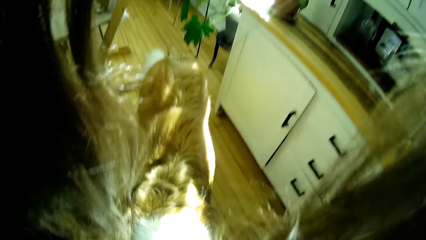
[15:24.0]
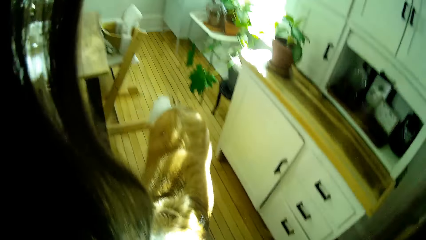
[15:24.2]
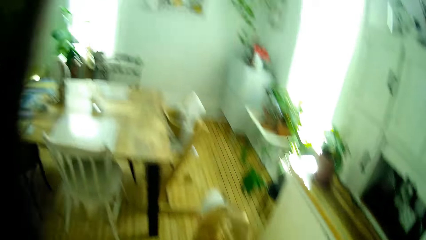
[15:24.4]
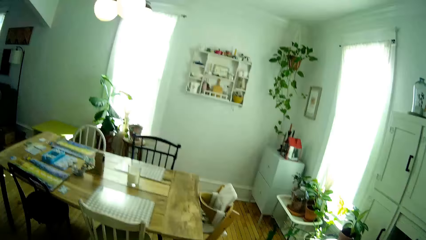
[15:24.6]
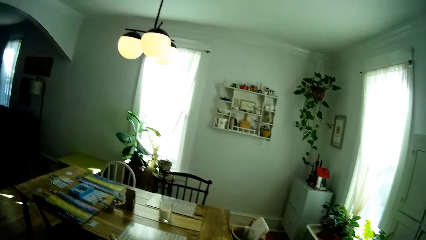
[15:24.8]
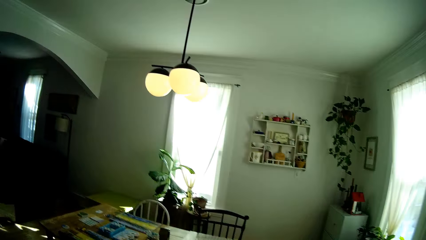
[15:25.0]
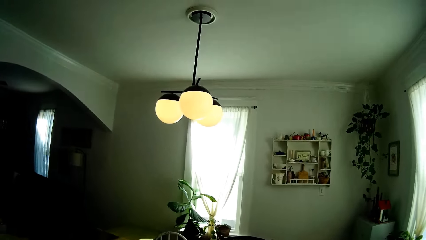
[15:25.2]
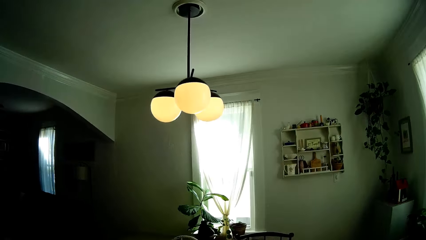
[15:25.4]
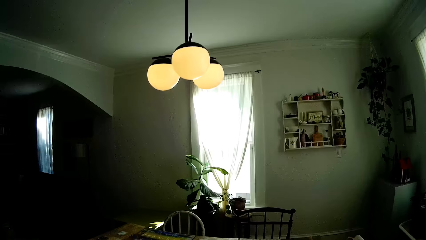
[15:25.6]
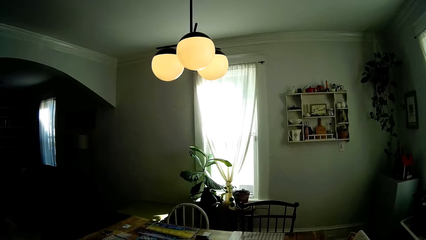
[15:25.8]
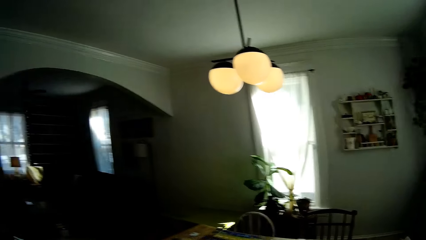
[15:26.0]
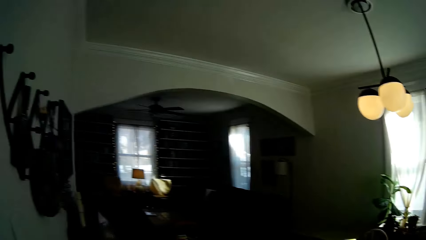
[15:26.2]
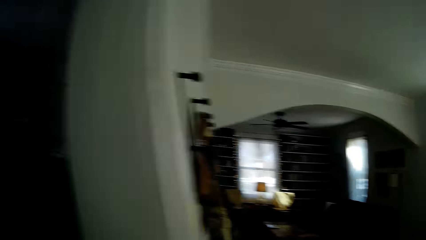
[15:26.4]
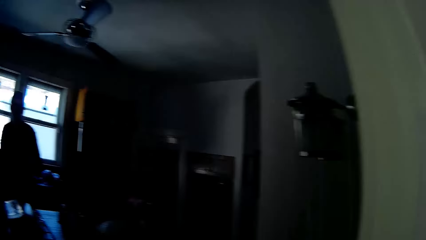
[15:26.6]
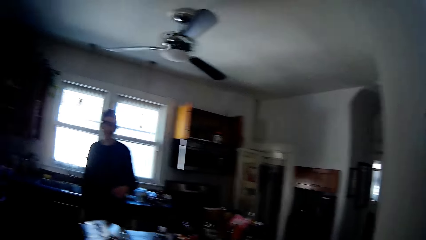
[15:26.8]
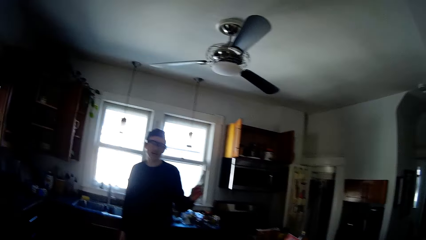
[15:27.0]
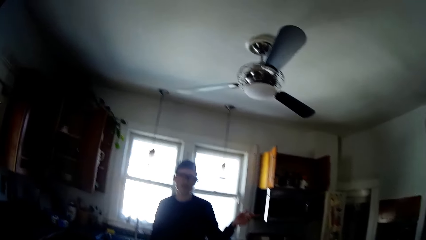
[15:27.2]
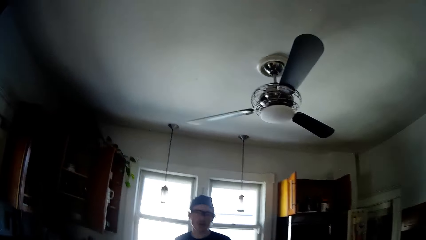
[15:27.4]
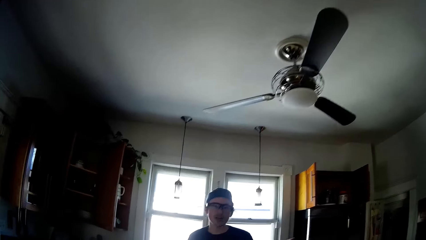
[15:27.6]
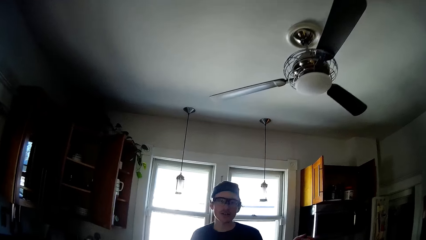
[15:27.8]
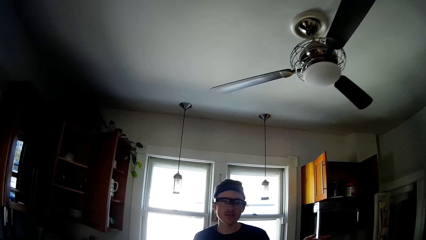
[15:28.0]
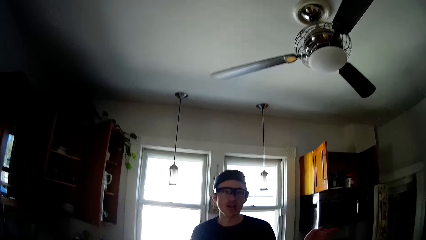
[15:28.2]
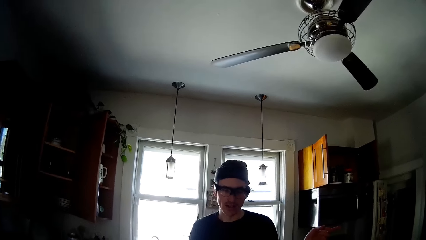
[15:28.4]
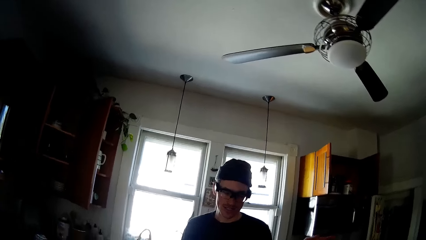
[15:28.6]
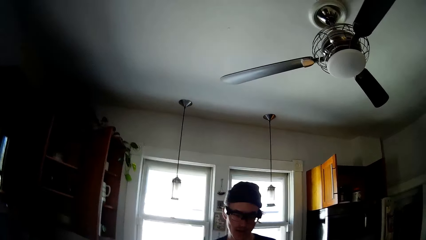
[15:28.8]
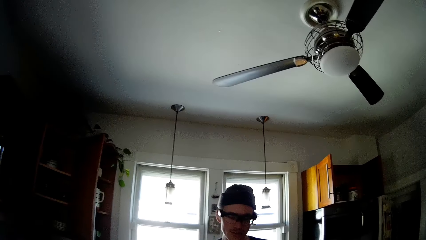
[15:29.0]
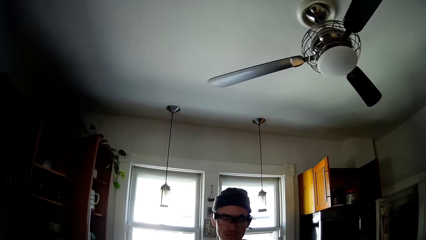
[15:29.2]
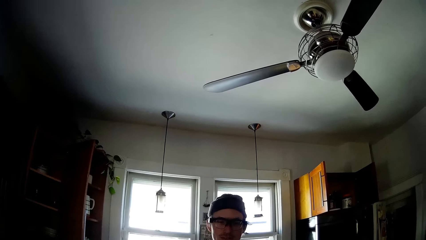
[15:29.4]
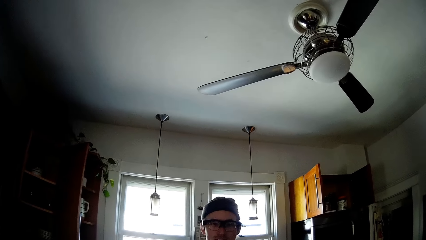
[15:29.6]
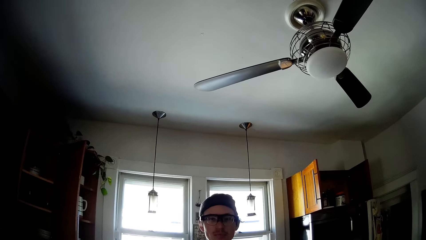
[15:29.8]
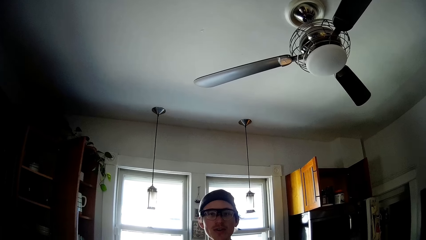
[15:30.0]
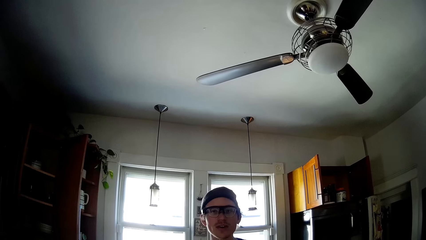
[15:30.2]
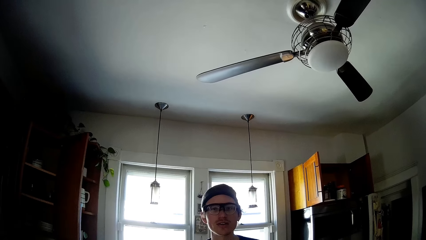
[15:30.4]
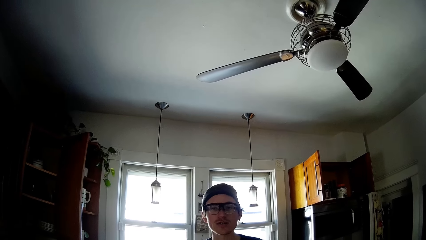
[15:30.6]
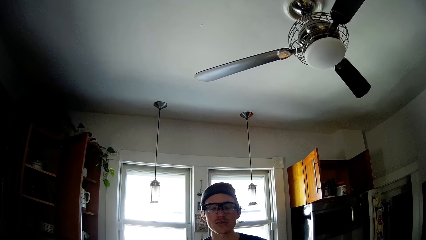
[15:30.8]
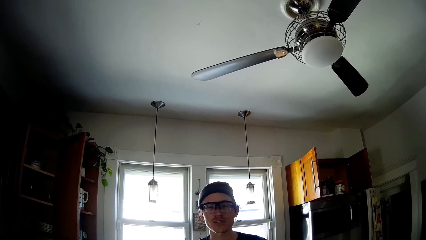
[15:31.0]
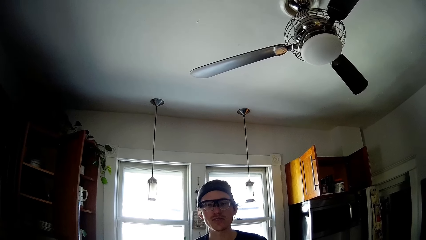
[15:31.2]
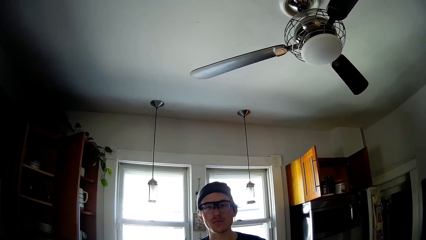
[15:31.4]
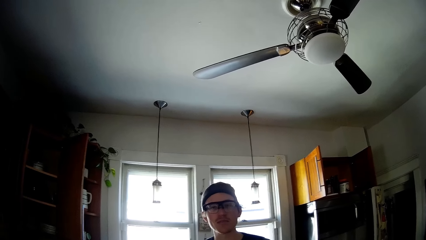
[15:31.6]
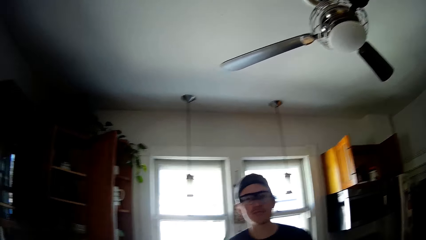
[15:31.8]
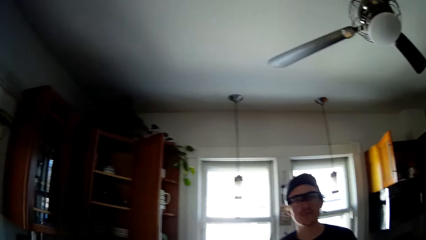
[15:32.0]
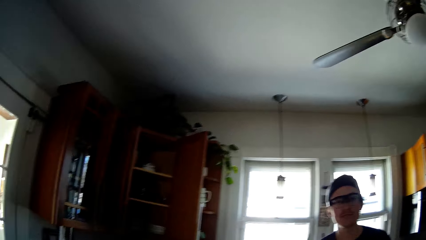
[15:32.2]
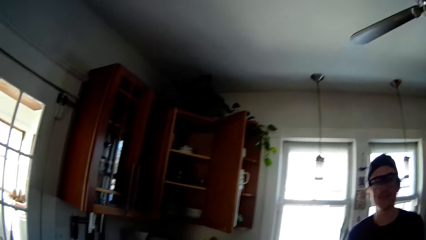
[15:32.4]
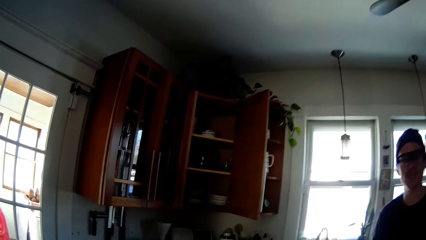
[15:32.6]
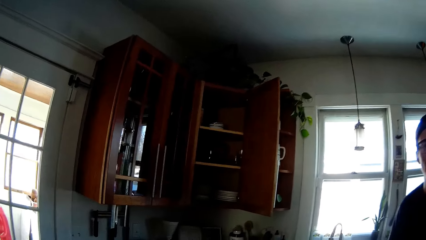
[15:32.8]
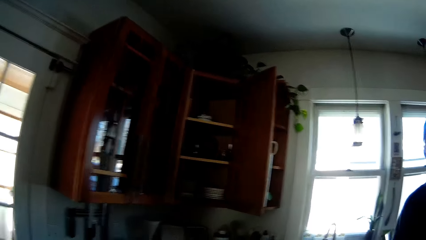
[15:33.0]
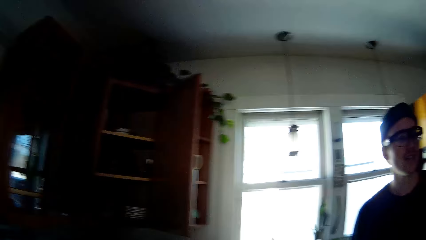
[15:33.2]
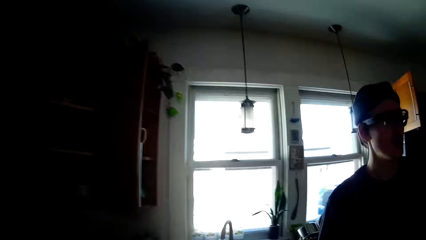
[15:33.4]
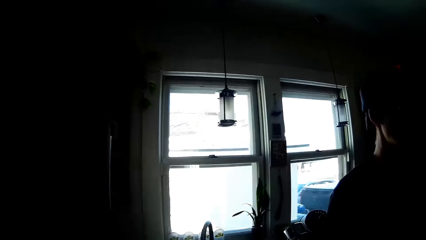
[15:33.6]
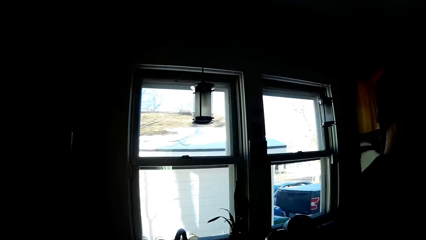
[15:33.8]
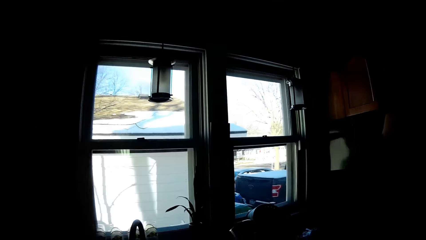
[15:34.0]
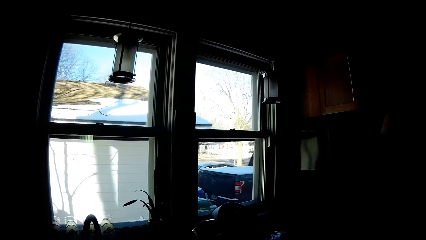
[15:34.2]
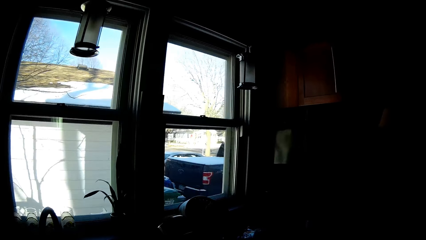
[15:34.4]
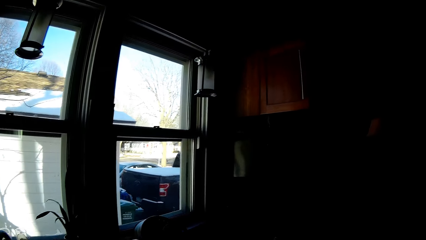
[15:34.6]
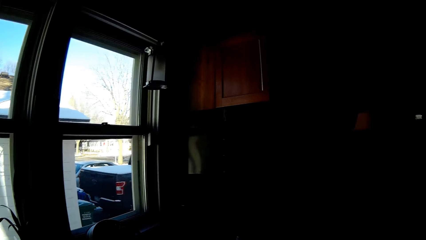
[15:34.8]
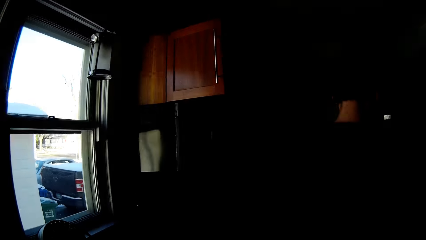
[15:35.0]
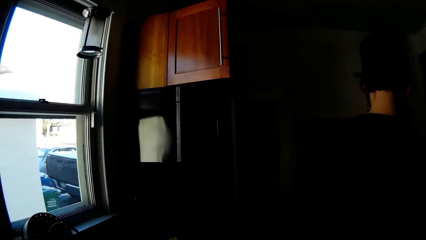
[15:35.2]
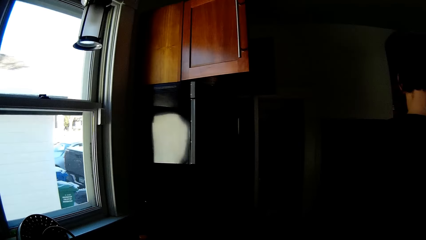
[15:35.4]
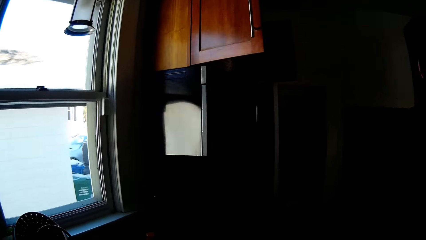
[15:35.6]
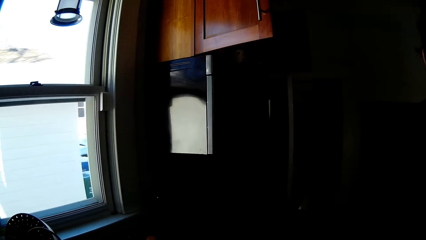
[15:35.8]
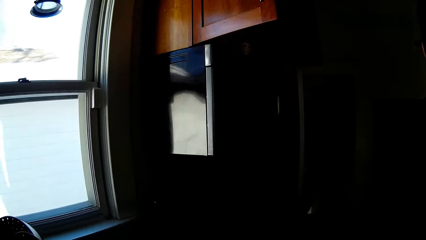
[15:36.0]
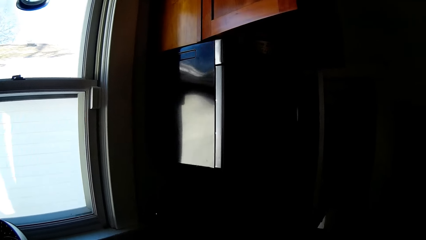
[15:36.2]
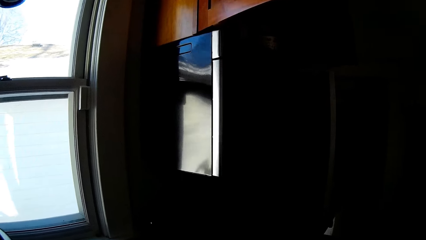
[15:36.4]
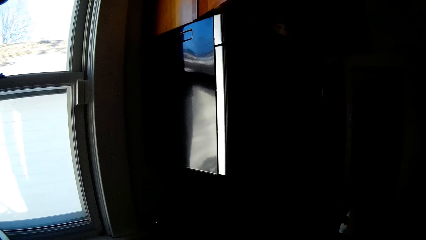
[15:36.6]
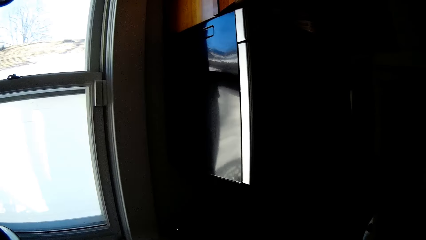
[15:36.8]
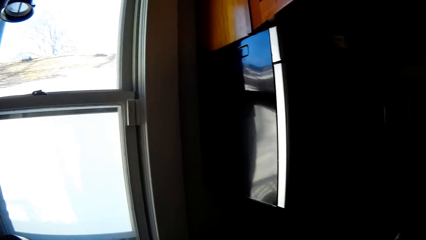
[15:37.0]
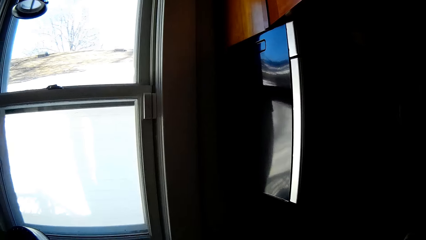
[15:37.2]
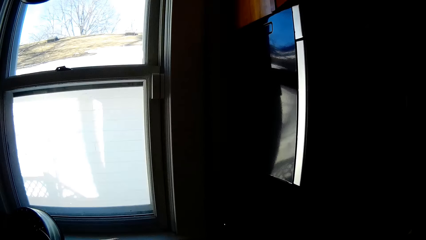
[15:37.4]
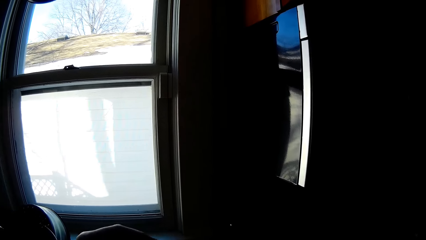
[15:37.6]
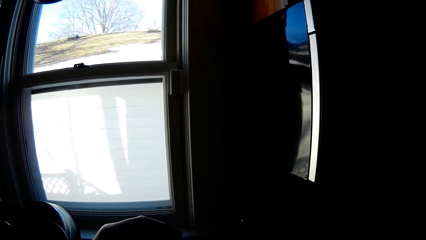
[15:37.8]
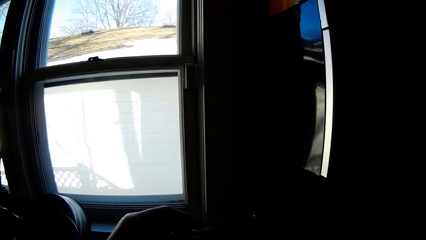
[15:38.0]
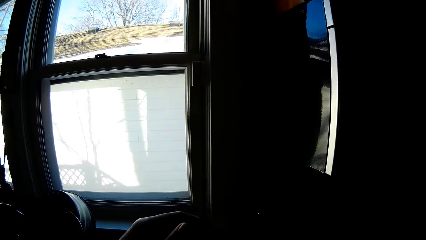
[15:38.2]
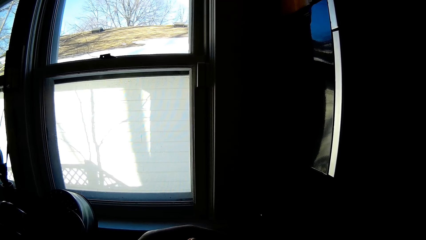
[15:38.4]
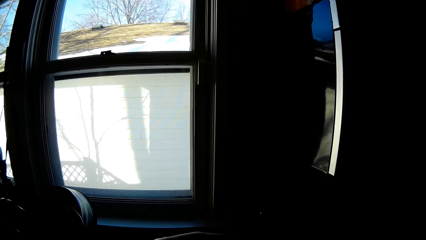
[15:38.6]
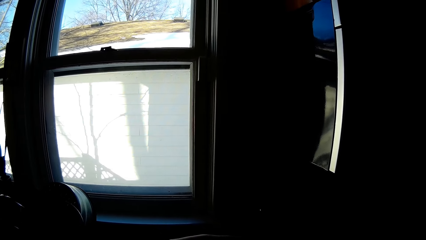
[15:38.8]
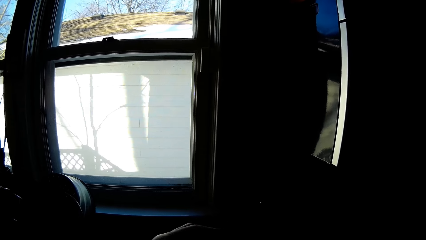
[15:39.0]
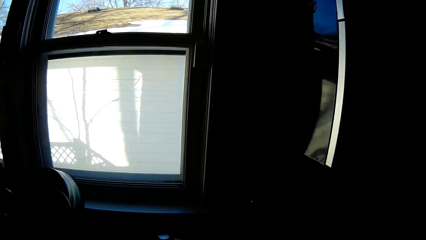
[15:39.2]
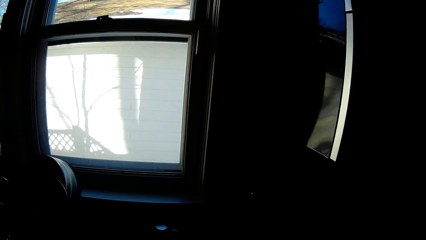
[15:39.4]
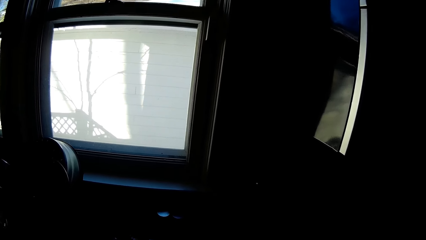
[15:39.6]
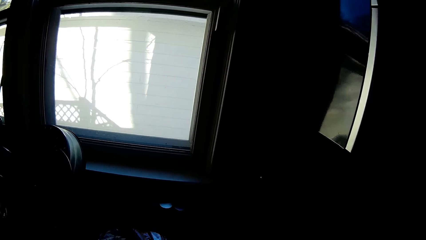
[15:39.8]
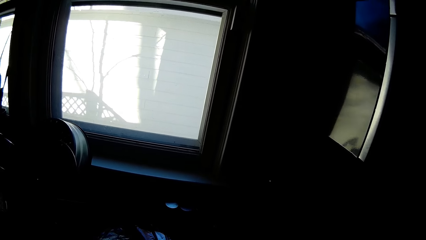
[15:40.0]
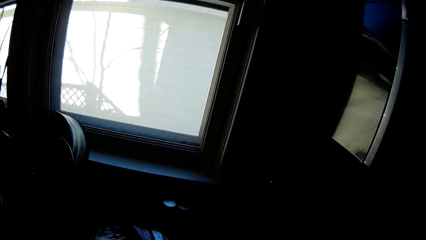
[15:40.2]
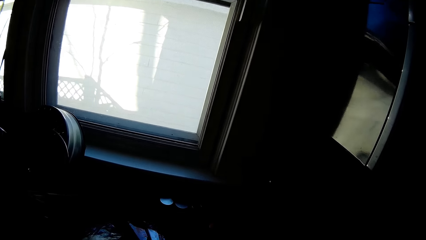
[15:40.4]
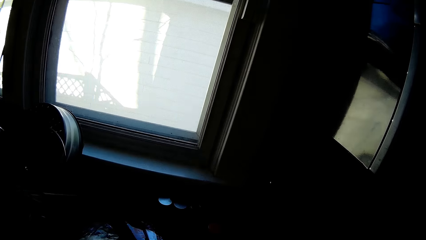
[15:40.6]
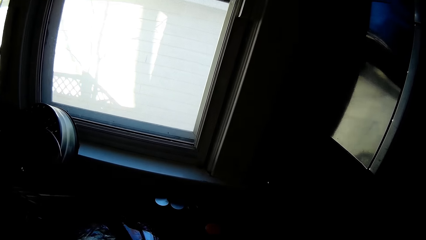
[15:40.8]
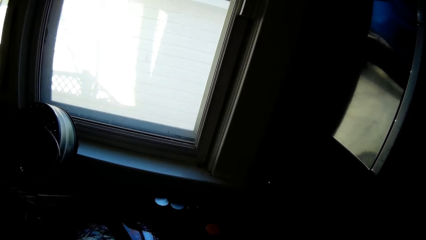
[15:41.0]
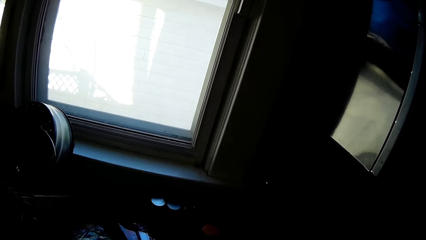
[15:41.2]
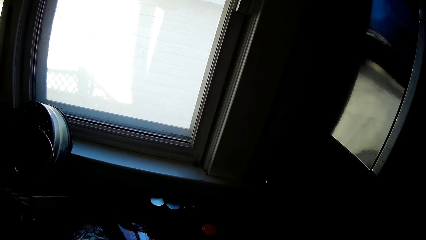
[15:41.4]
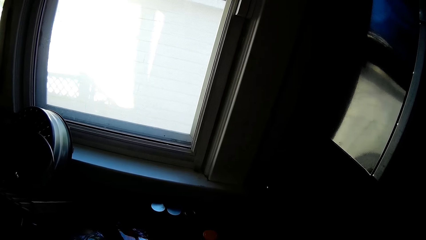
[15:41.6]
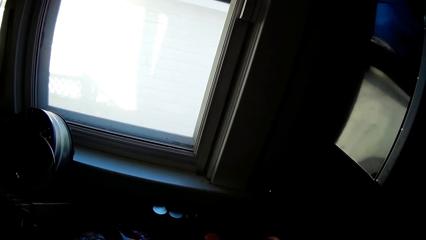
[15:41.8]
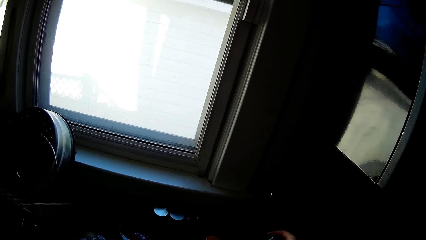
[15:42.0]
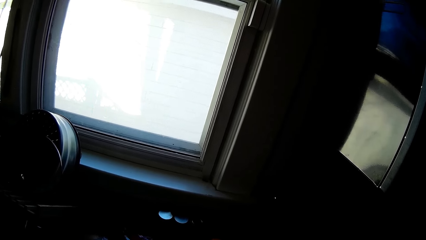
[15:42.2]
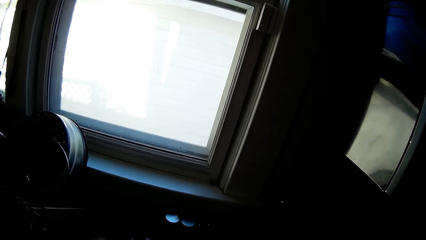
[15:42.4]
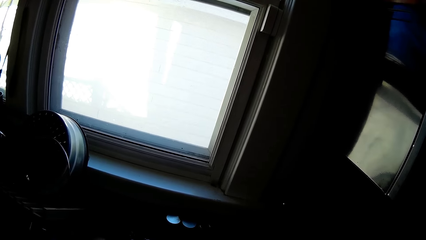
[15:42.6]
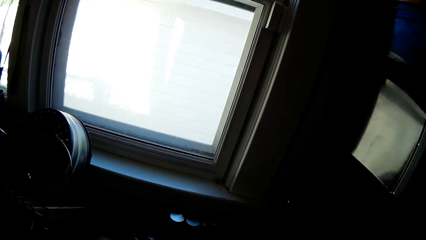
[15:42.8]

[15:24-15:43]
The camera wearer interacts with the man. The man talks to the camera wearer.
